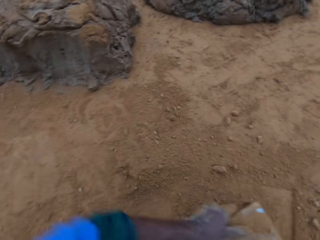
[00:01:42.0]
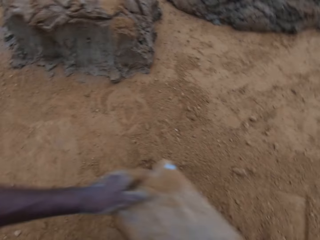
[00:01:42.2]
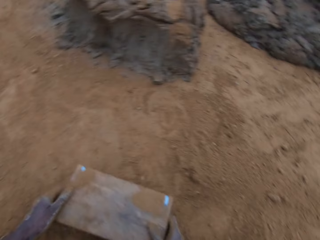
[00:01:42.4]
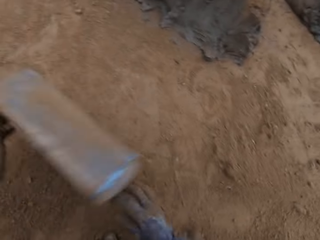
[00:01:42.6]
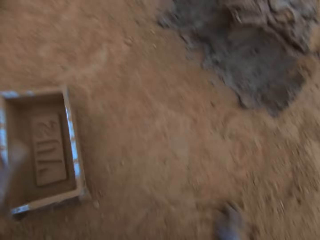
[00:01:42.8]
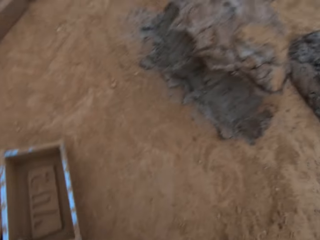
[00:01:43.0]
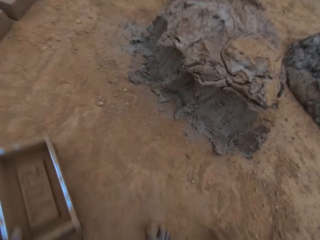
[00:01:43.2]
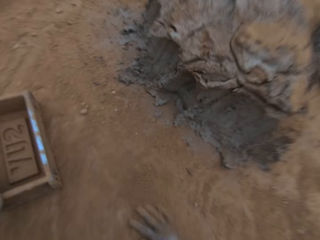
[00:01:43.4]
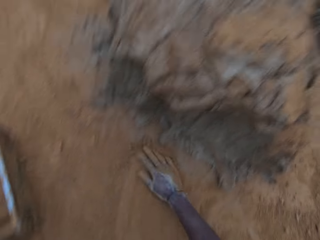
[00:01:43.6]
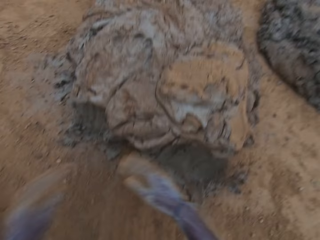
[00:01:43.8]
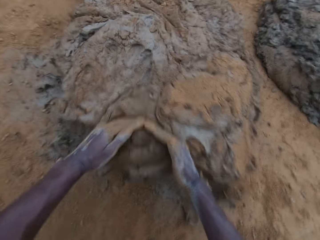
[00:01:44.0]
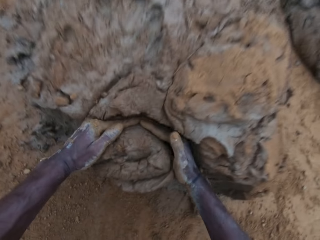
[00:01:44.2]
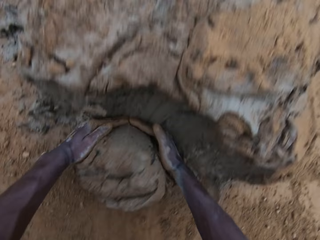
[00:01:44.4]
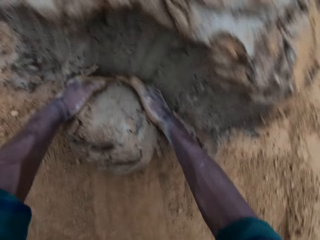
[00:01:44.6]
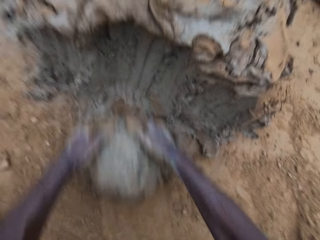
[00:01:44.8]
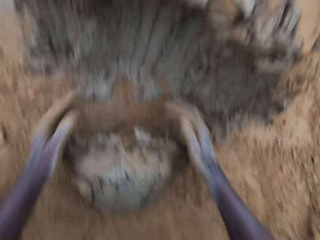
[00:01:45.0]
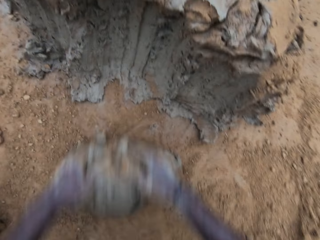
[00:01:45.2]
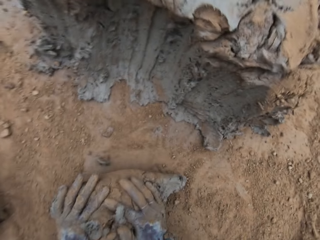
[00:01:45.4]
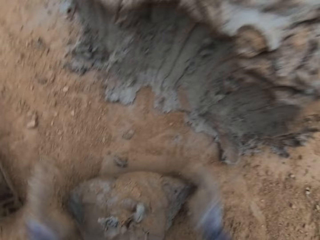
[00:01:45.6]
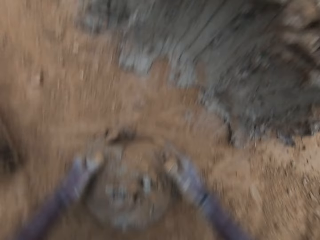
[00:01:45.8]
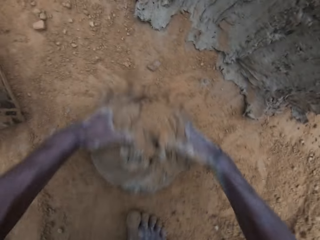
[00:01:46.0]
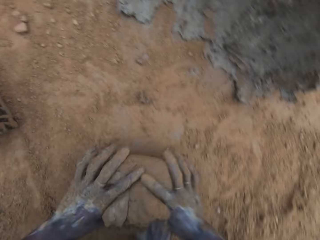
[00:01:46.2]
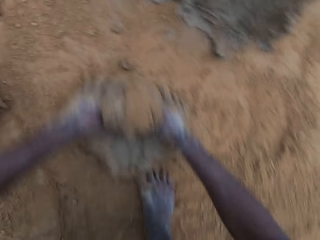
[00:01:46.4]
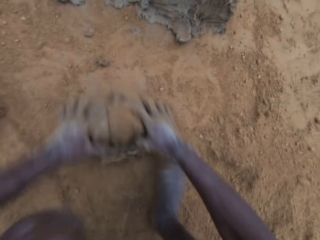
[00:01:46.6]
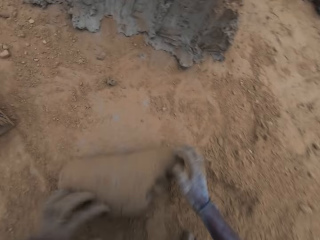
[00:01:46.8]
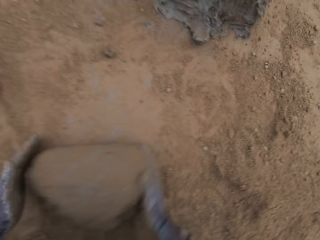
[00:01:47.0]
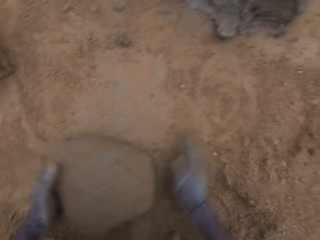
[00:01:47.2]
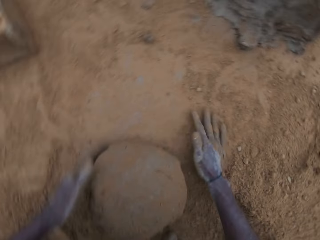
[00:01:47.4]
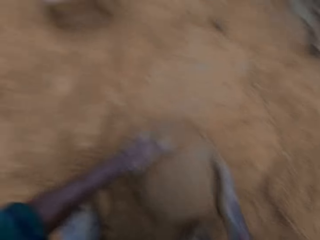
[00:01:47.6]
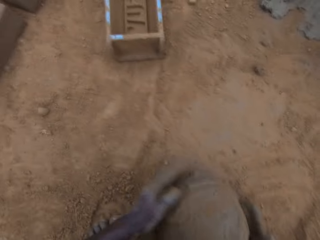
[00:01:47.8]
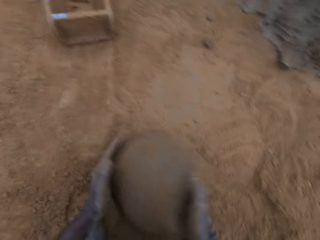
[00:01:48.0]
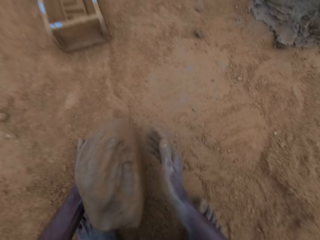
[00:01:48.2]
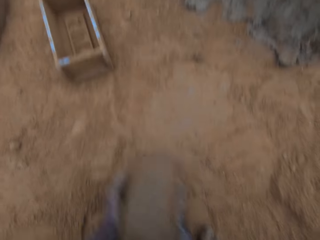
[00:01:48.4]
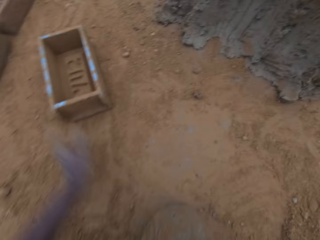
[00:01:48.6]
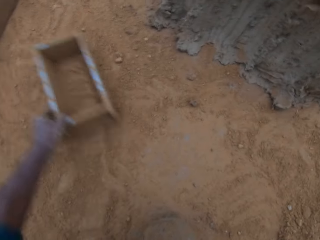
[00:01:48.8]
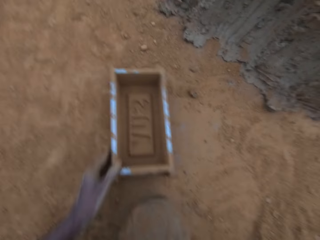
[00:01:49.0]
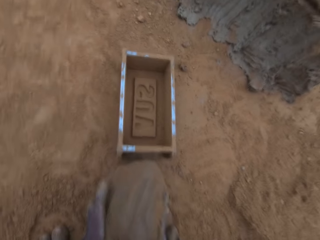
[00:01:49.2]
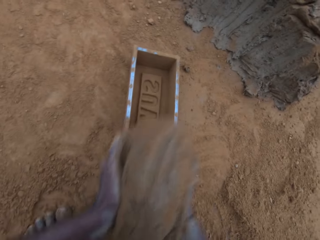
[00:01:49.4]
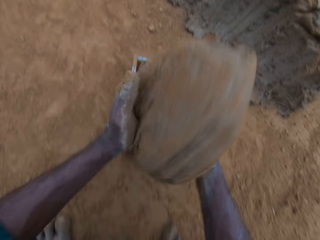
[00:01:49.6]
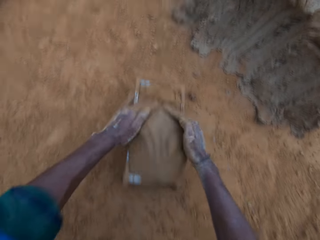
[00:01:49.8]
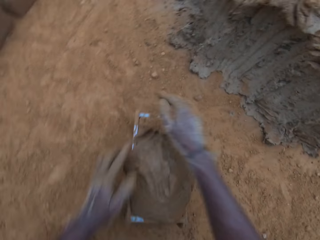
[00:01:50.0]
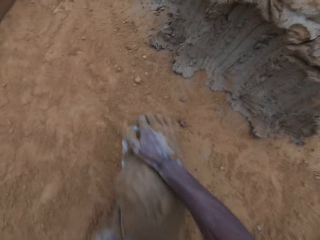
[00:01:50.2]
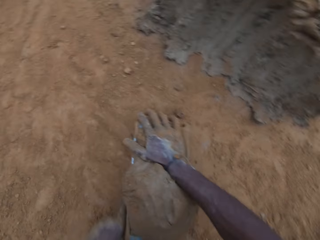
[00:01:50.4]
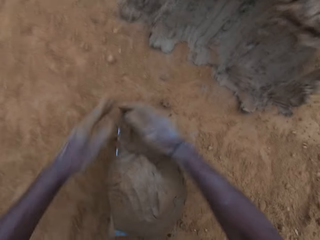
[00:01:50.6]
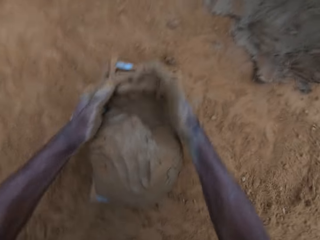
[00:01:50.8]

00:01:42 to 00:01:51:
The camera wearer pours soil on the ground. He picks the brick mold from the ground. He puts the brick mold on the ground. He moves the brick mold on the ground. He moves soil on the ground with his hand. He fetches clay from the ground with his hands. He cuts some mortar from the big lump. He rolls clay on the ground. He wraps the mortar with sand together. He moves soil on the ground with his hand. He picks clay from the ground. He moves the brick mold on the ground. He puts the clay in the brick mold.

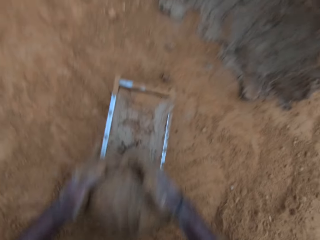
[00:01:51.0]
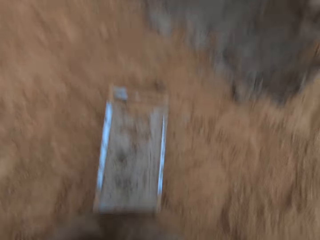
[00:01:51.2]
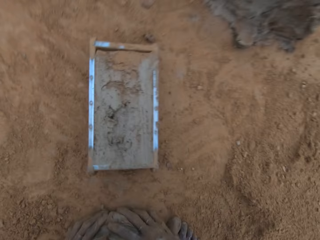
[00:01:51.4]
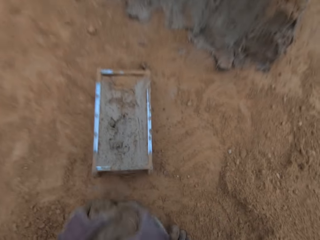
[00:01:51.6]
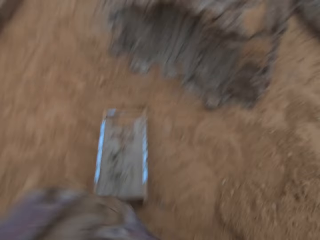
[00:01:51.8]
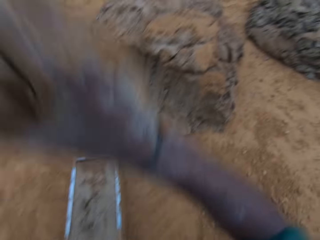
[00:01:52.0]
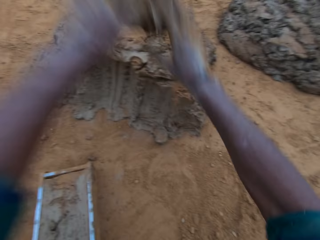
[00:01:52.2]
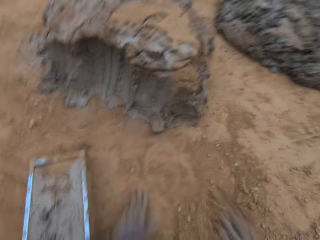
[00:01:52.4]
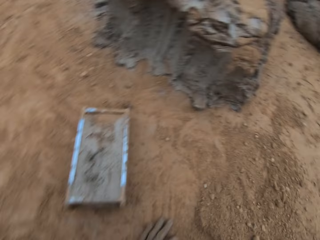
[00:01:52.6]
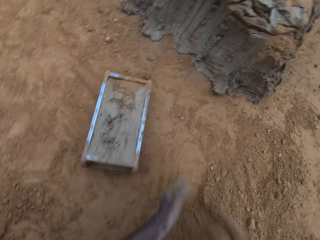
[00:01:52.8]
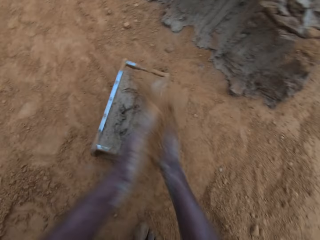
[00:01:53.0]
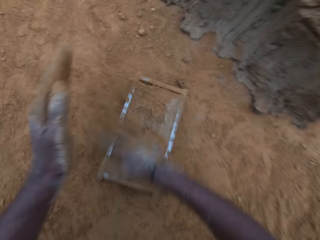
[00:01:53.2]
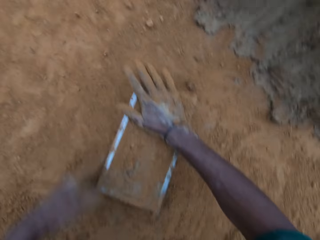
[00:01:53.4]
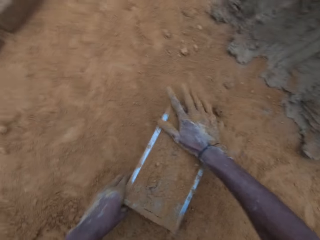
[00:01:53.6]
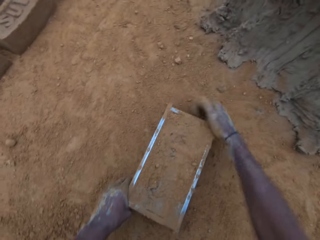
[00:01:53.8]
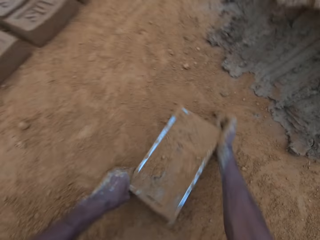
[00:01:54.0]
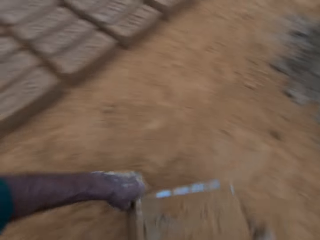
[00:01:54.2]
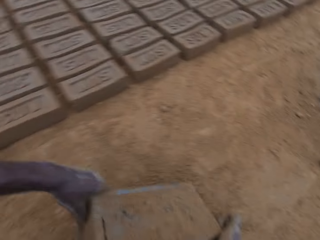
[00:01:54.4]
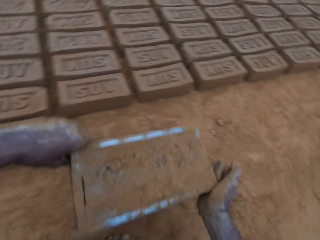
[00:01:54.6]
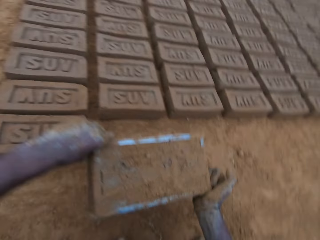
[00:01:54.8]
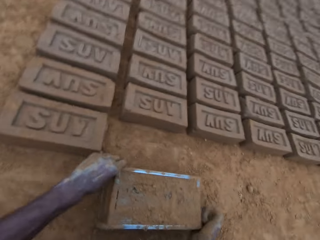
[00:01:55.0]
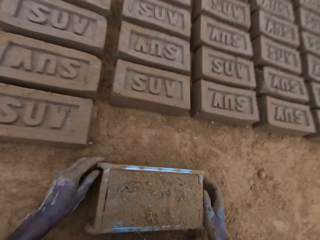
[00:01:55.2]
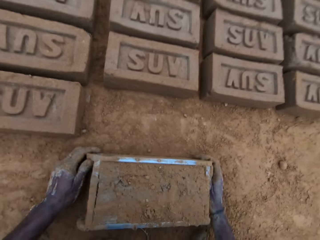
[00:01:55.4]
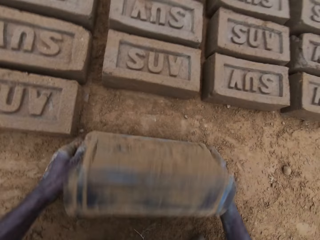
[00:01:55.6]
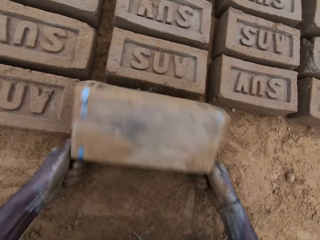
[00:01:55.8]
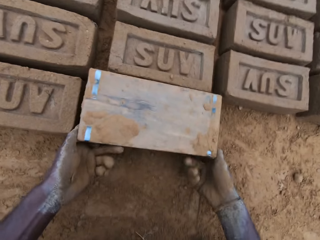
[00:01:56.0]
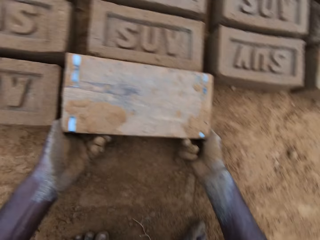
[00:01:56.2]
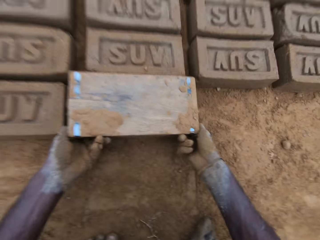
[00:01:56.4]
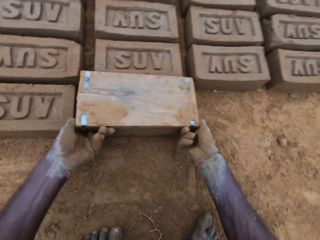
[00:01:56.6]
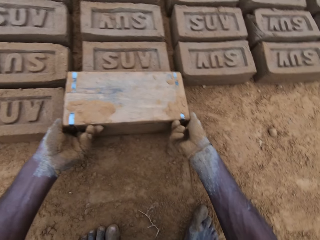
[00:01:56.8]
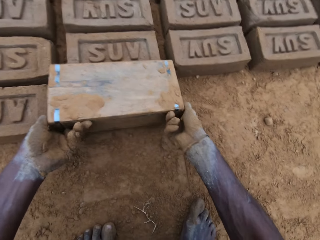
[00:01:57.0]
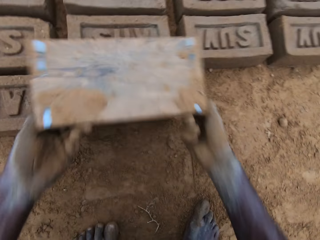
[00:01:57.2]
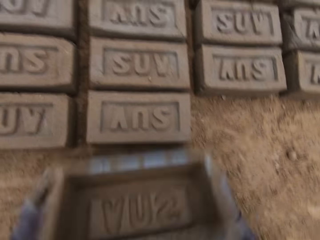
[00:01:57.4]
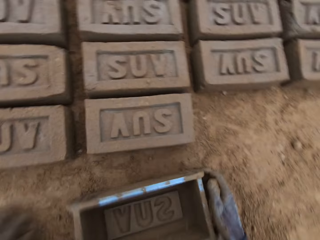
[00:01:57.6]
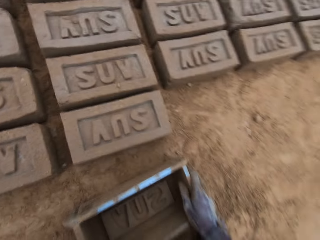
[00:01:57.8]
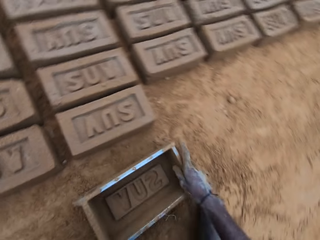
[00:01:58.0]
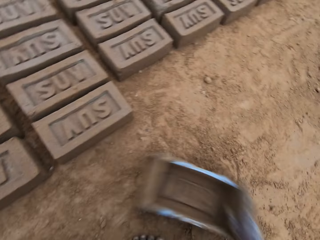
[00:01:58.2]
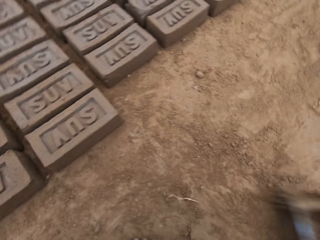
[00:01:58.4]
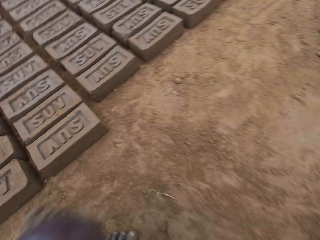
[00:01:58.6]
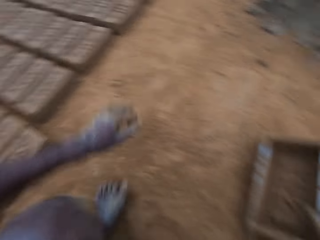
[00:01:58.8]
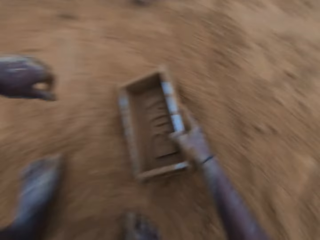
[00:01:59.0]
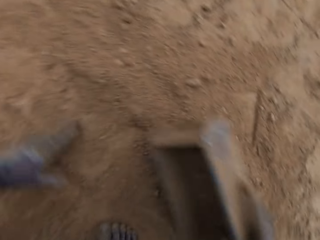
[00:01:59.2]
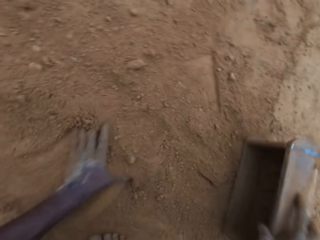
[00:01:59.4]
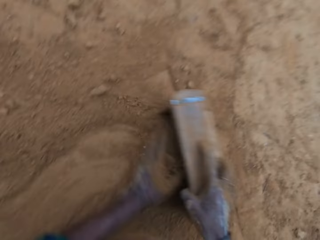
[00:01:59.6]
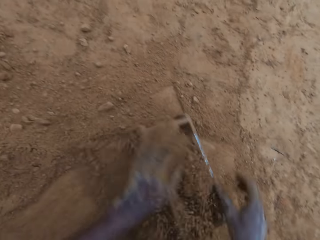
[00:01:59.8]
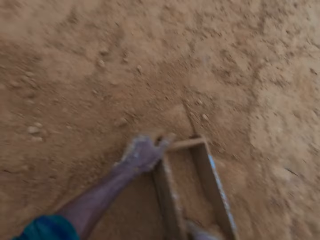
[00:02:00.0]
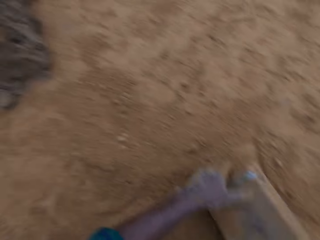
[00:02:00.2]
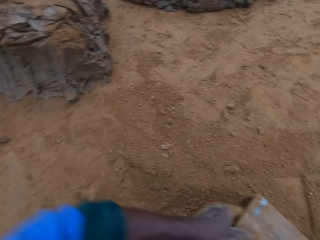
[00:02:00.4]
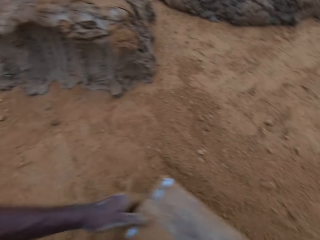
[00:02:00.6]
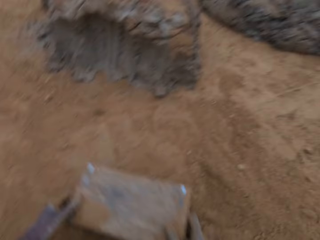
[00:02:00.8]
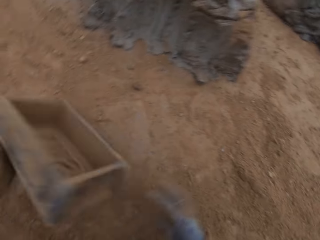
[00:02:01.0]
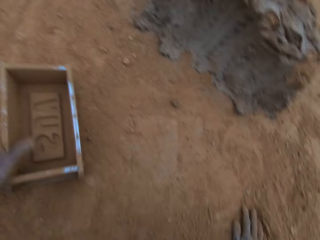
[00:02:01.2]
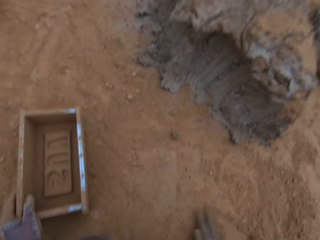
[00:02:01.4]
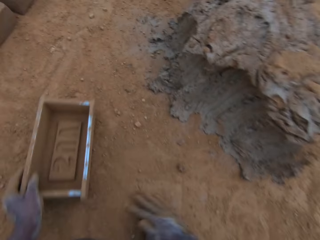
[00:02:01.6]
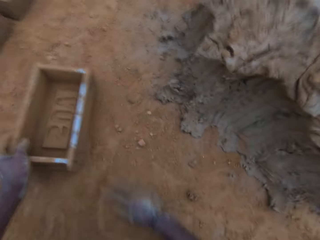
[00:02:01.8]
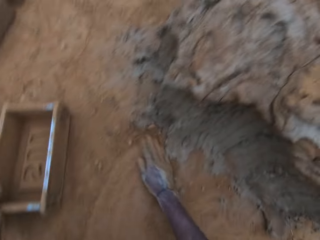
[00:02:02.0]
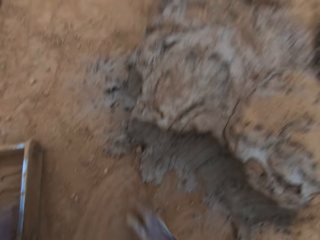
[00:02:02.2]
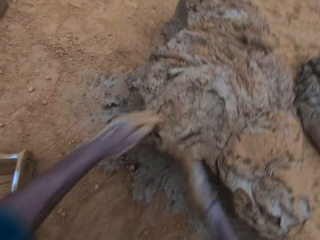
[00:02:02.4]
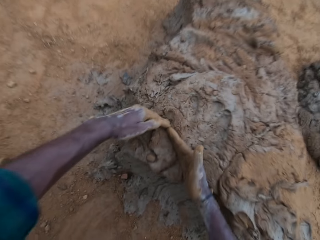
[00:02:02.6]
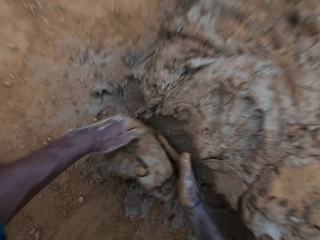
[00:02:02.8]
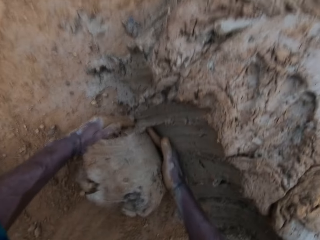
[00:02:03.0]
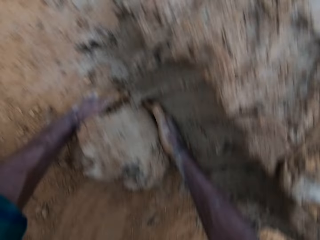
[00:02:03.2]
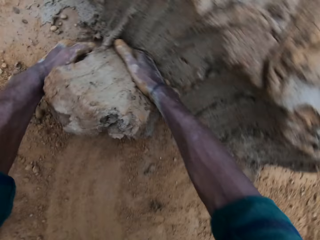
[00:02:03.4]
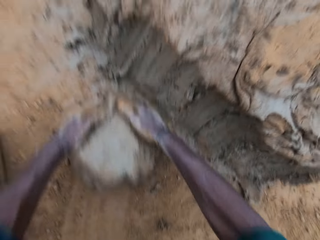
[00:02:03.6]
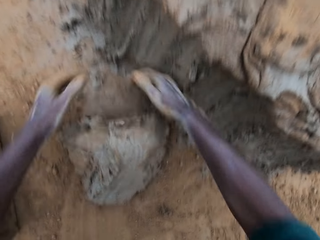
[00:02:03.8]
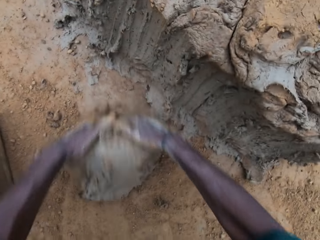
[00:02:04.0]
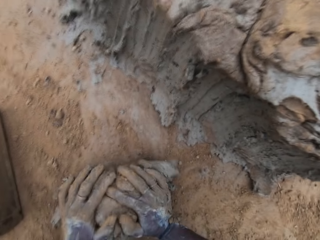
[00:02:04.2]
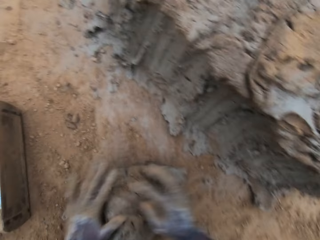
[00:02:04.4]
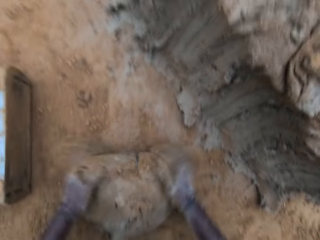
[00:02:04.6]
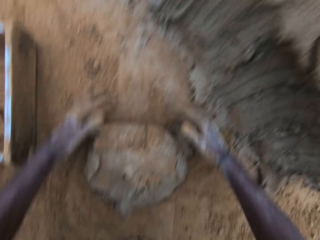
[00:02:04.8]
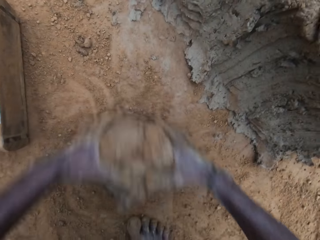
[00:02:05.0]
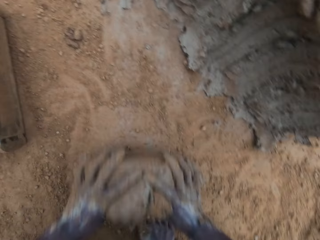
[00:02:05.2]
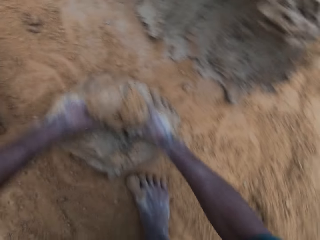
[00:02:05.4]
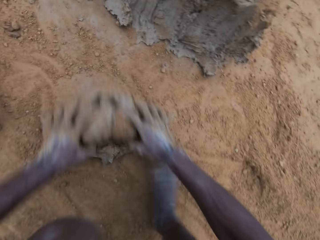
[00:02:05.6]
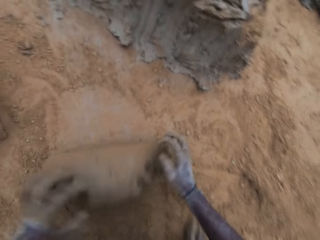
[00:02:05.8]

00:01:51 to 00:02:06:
The camera wearer removes excess clay from the brick mold or mold container. He picks clay from the ground. He drops the mortar back on the lump. He throws clay on the clay on the ground. He rubs soil on his hands. He slides his hand on the clay in the brick mold. He picks the brick mold from the ground. He turns the mold container upside down on the ground. He puts the brick mold on the ground. He lifts the brick mold from the ground. He puts the brick mold on the ground. He moves the brick mold on the ground. He picks the brick mold from the ground. He moves sand into the mold container with his hands. He pours soil on the ground. He picks the brick mold from the ground. He puts the brick mold on the ground. He moves soil on the ground with his hand. He moves the brick mold on the ground. He cuts some mortar from the big lump. He fetches clay from the ground with his hands. He rolls clay on the ground. He wraps the mortar with sand together.
